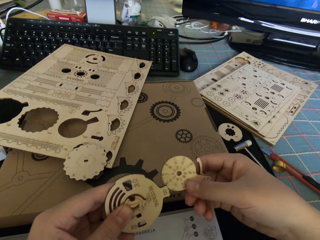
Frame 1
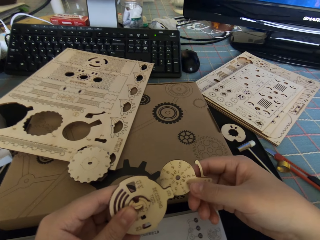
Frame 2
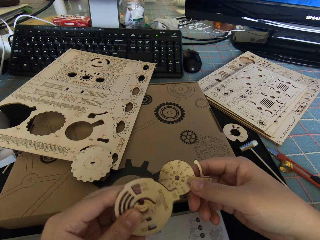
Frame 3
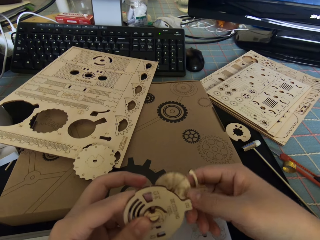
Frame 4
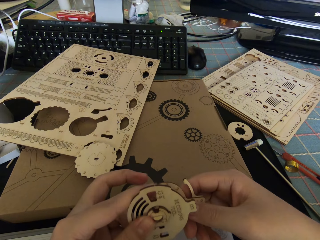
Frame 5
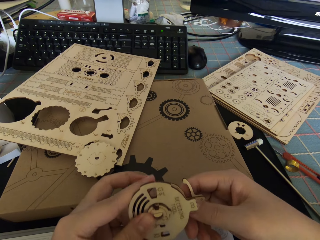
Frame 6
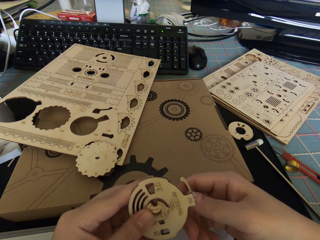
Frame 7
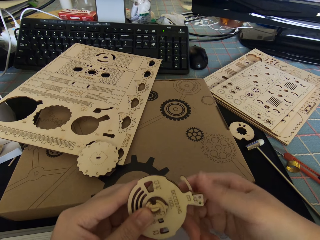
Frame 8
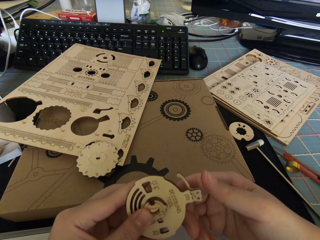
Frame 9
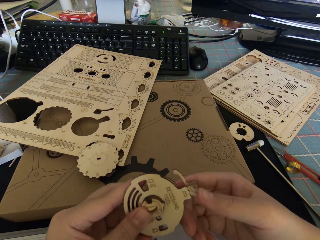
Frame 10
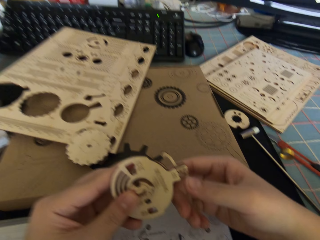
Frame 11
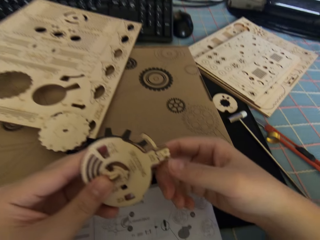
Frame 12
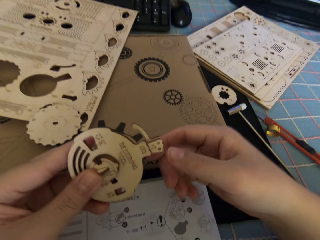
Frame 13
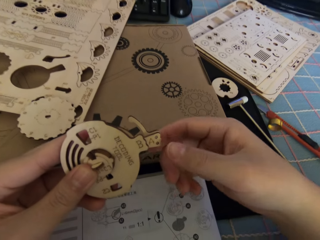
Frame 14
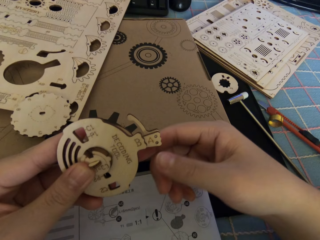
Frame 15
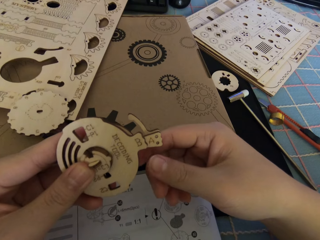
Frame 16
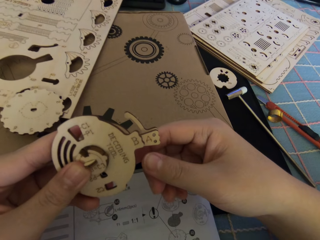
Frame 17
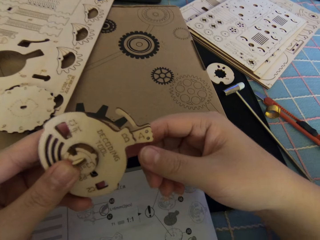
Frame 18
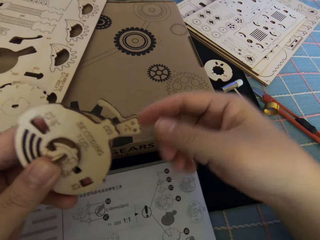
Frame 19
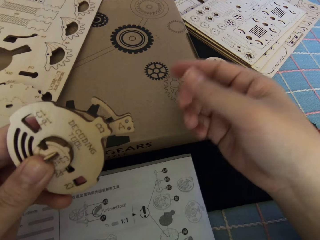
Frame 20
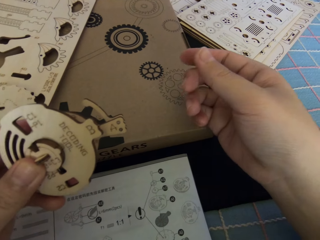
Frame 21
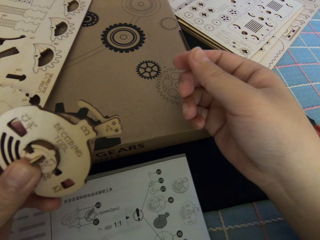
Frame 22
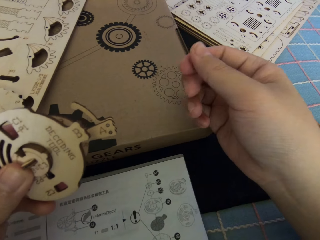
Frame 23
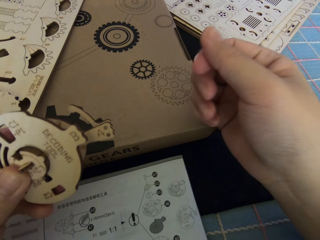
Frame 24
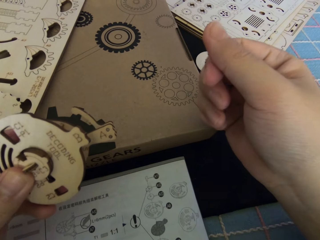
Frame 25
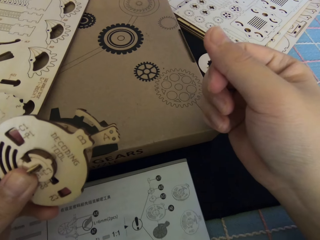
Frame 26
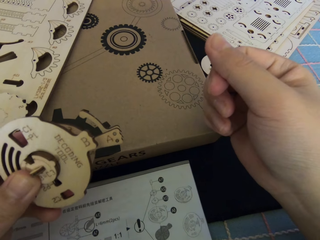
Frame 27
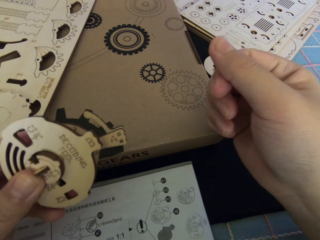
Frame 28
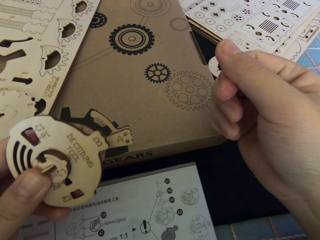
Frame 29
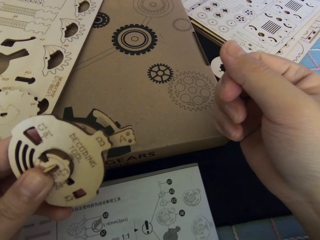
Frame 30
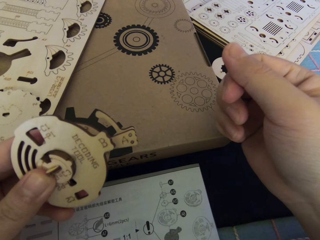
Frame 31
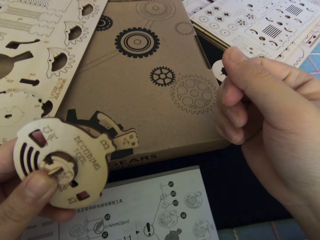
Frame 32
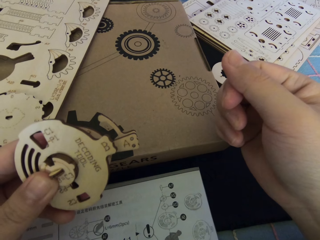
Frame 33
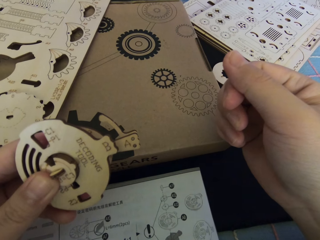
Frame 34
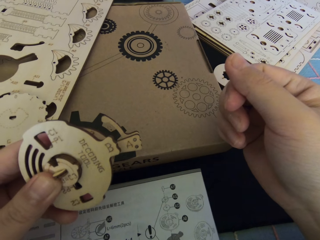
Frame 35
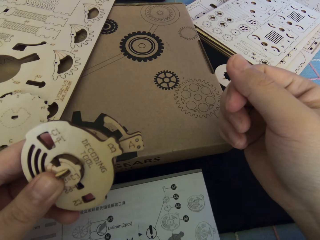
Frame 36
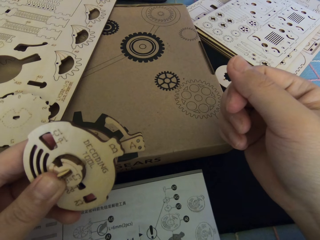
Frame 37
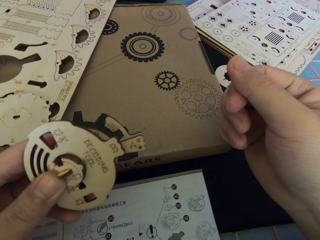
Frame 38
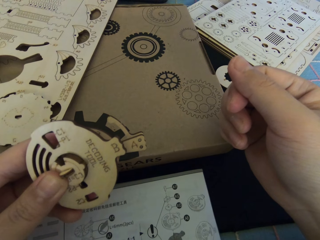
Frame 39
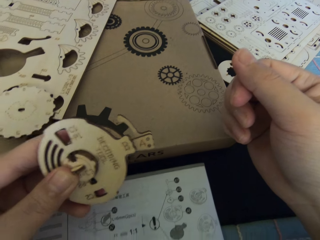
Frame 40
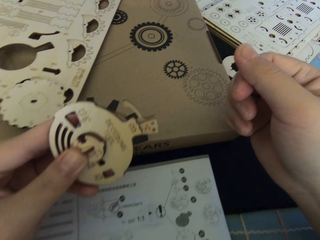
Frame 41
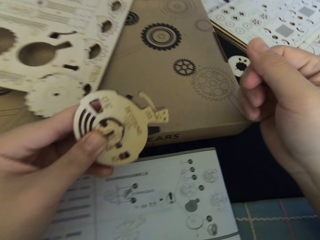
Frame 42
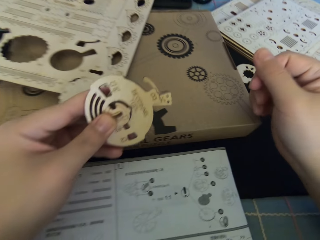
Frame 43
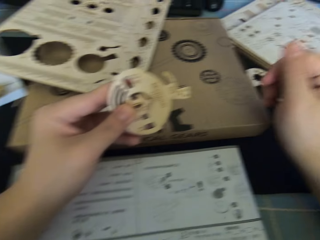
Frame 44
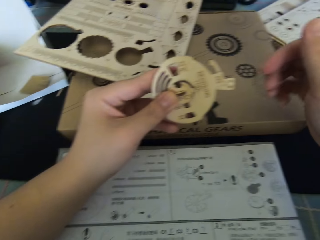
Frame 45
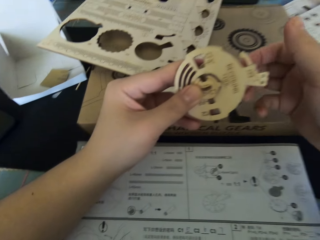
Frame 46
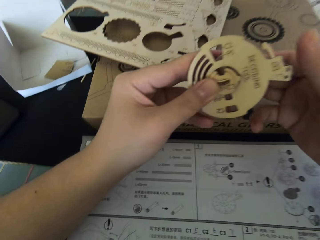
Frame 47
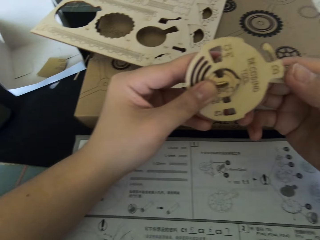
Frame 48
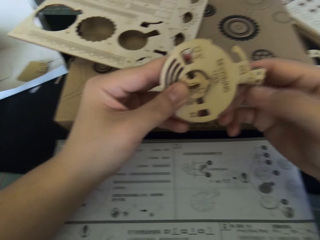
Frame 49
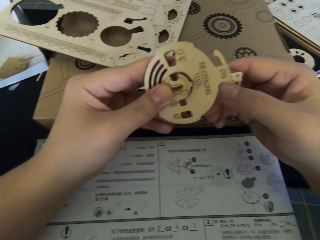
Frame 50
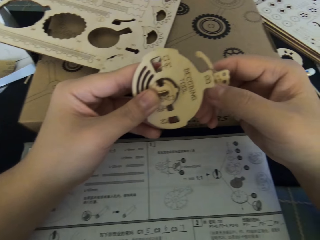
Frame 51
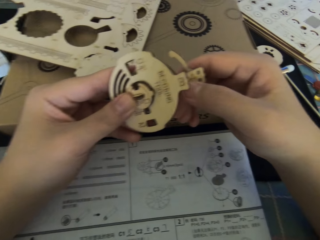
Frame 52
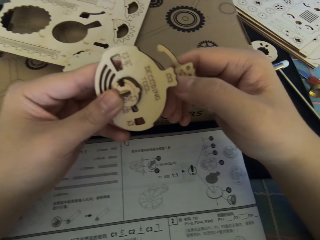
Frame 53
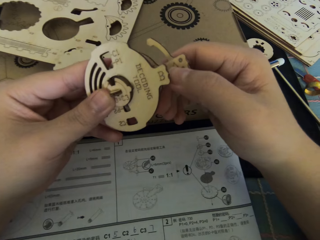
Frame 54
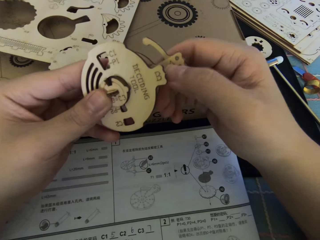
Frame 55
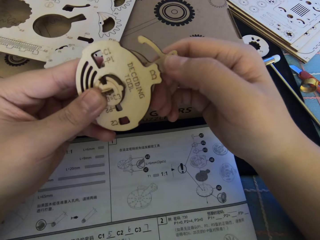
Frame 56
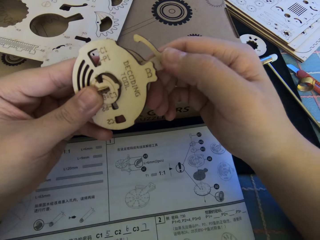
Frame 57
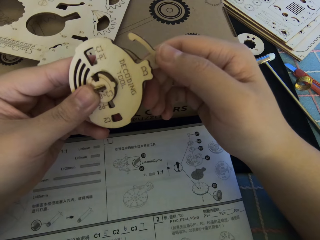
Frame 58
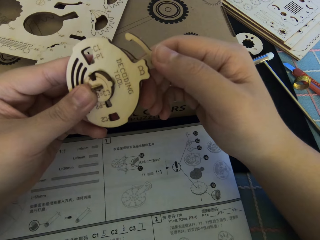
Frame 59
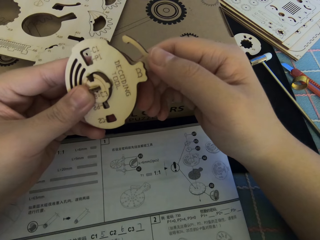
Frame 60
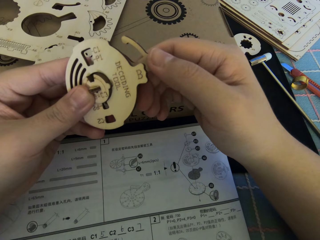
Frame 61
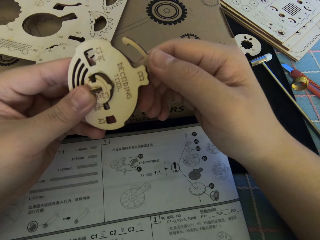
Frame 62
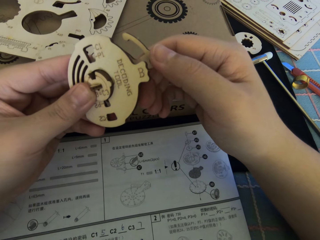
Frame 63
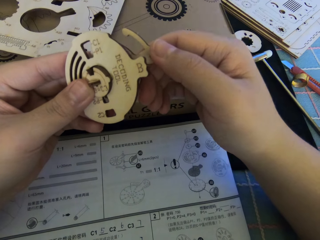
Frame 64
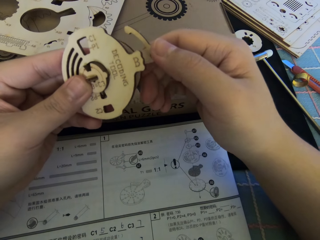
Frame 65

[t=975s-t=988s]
The camera wearer turns the gear part. They hold the gear part with the other hand. They remove the hand from the gear part. They move the hand away from the gear parts. They rub fingers. They move hands towards the gear parts. They hold the gear parts with the other hand.

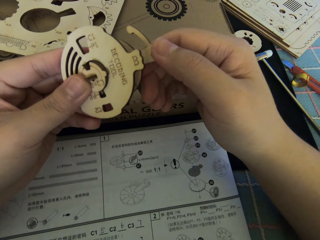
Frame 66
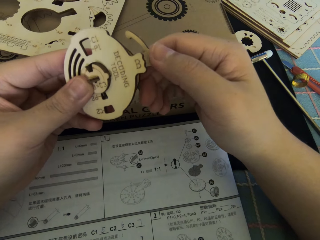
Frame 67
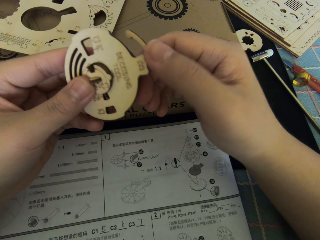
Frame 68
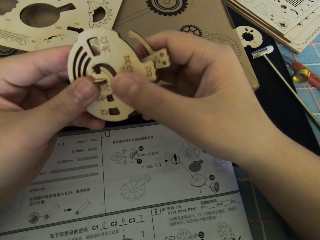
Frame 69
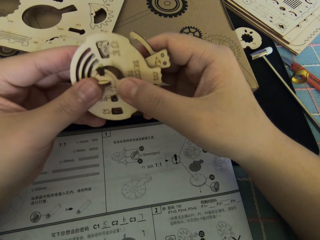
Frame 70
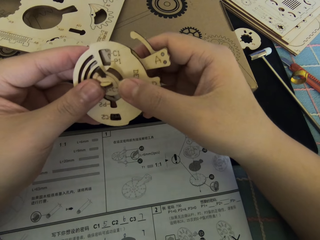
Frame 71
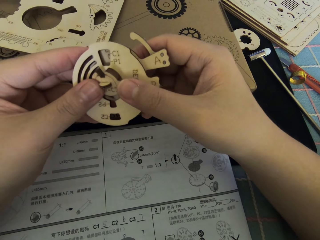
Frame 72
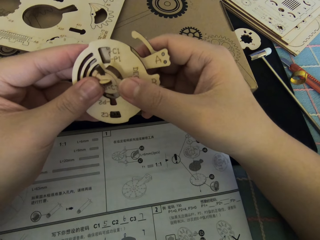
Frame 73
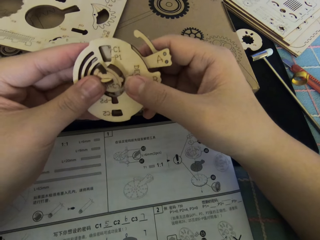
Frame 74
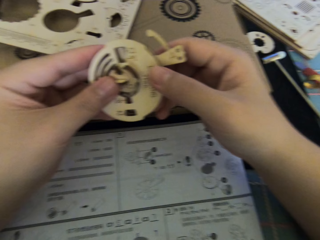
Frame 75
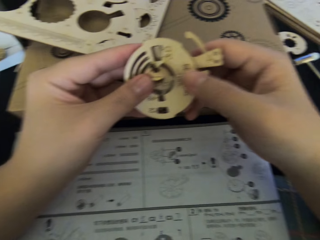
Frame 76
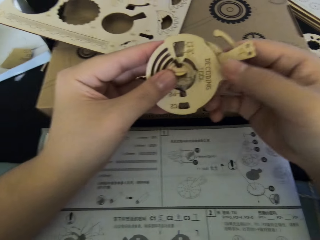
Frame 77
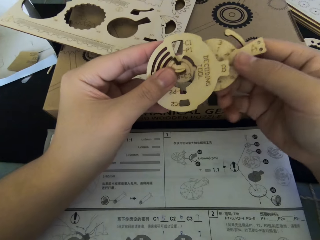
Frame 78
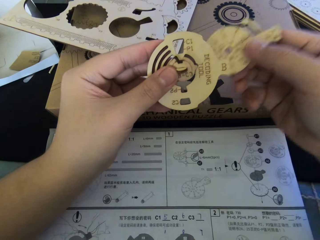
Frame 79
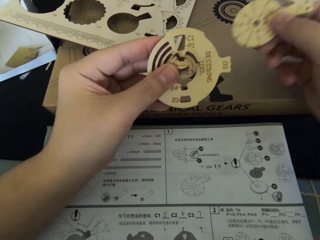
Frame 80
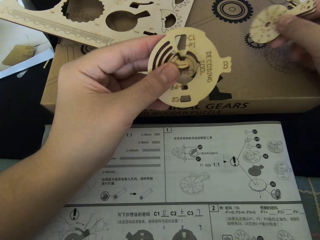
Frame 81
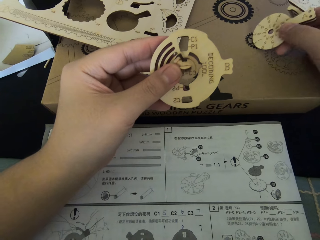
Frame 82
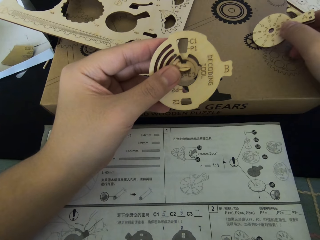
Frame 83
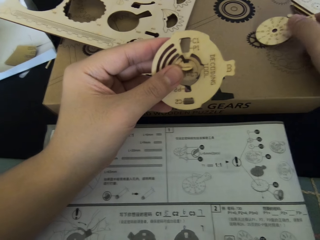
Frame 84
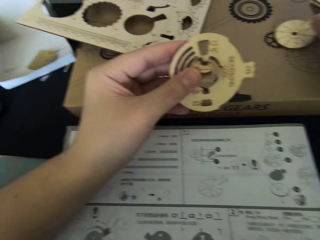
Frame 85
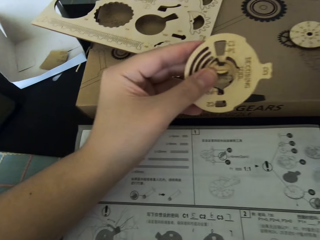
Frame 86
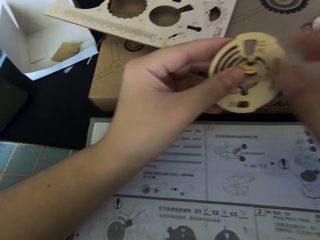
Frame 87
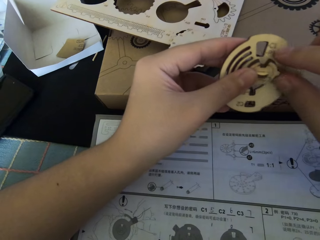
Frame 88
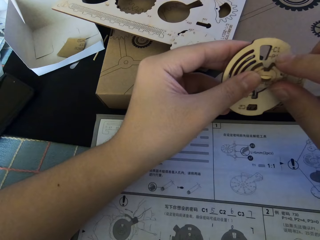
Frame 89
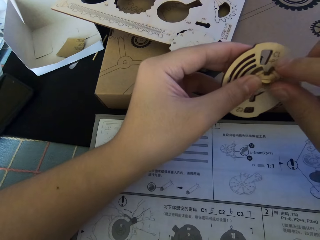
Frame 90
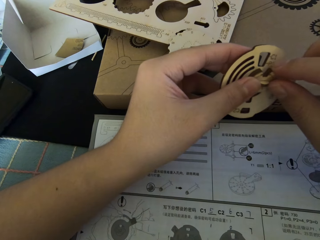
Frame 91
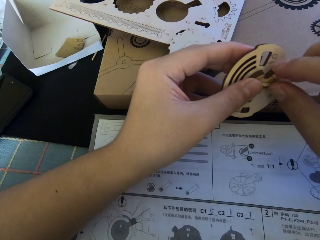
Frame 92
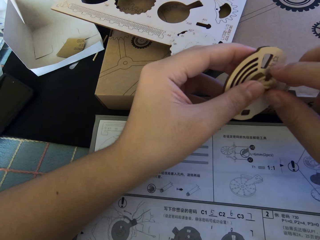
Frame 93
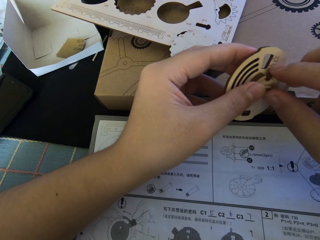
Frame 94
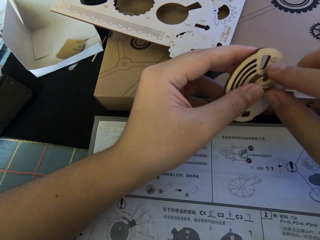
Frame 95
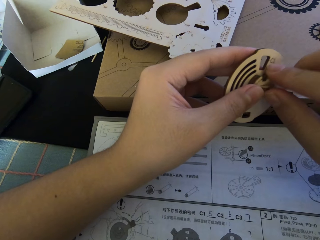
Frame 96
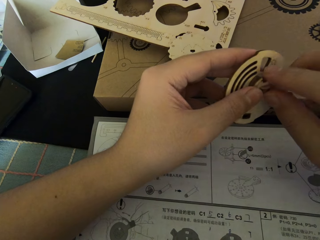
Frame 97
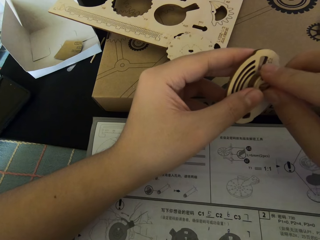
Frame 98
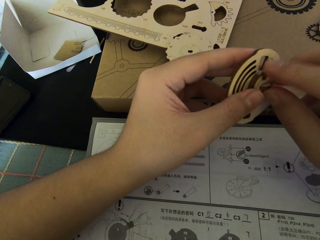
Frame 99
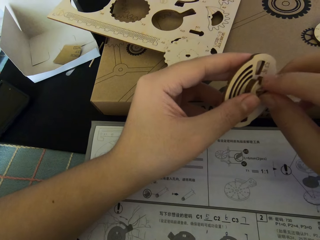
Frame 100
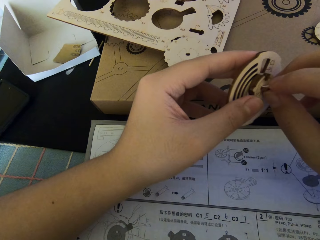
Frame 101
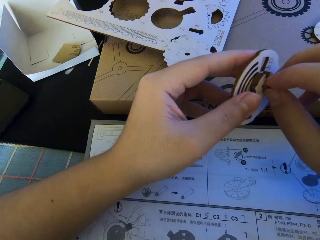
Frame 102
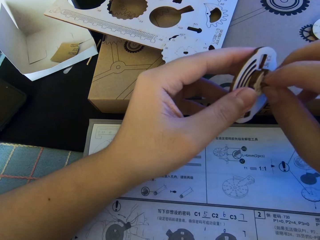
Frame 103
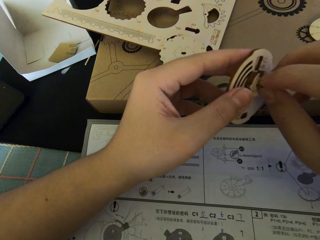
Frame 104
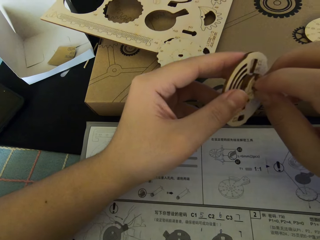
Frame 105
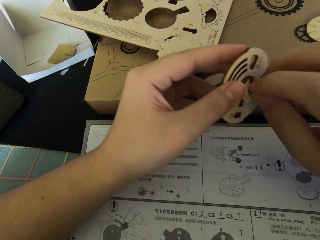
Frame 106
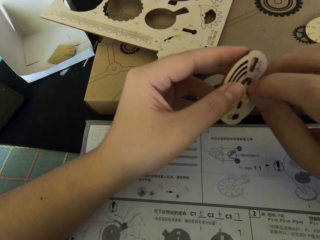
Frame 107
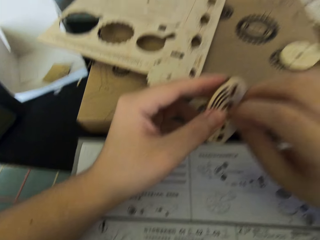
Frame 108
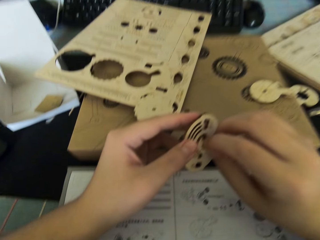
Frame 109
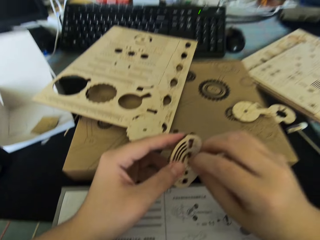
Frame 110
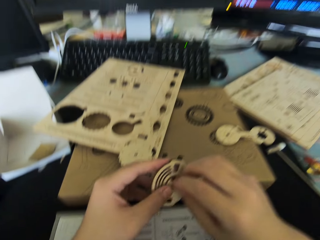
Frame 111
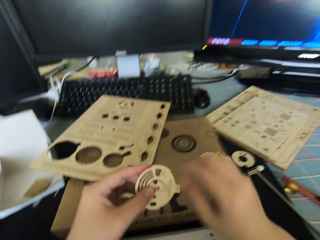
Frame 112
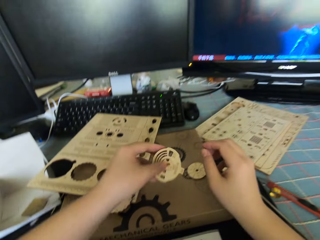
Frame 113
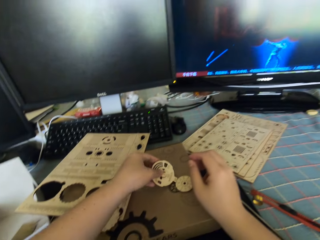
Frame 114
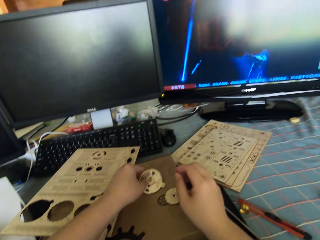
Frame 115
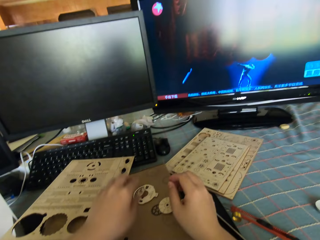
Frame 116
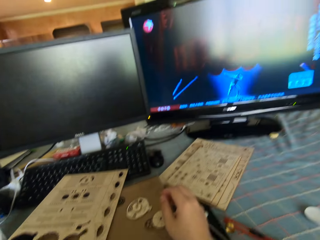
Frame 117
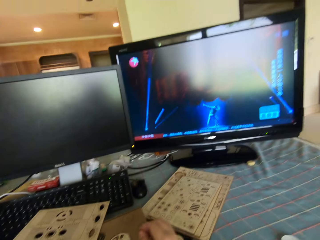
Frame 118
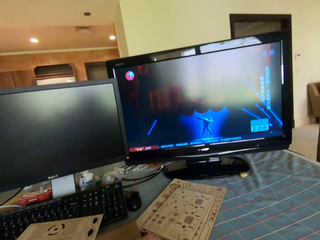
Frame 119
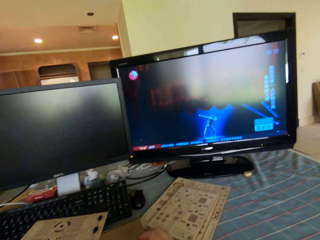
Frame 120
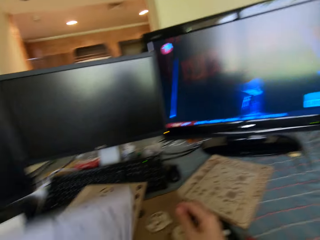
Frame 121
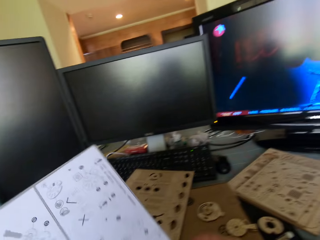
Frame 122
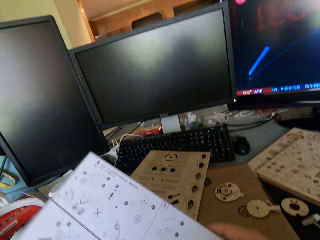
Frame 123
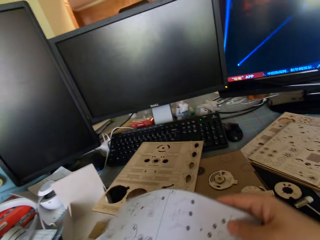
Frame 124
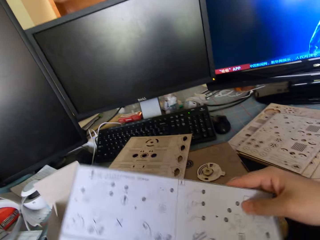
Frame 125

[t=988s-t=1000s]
The camera wearer touches the gear part. They move the gear part away. They drop the round wooden piece on the box. They adjust the small wooden pieces into the round wooden piece. They move the gear parts. They move the gear part. They drop the round wooden piece with the small wooden pieces on the box.
